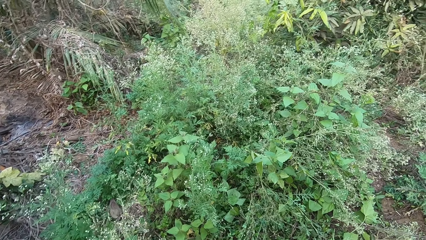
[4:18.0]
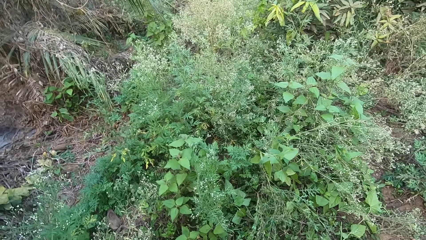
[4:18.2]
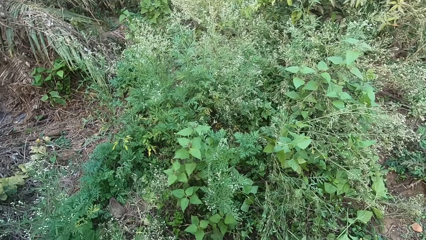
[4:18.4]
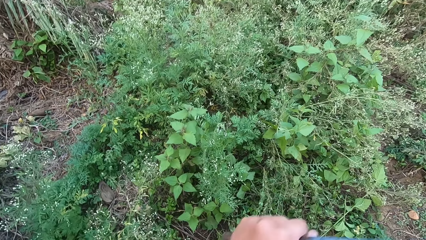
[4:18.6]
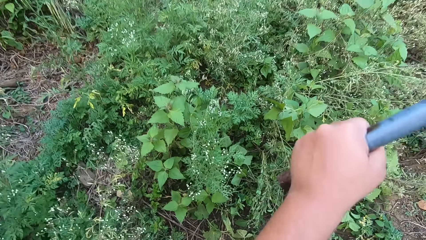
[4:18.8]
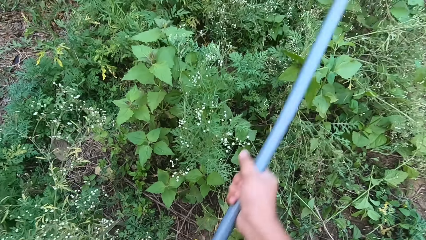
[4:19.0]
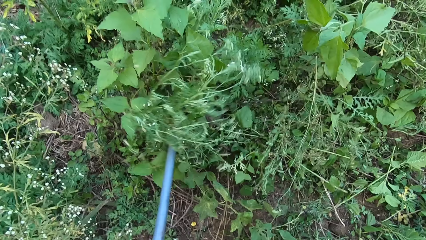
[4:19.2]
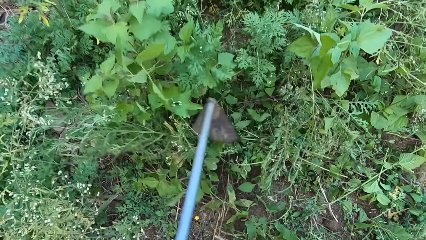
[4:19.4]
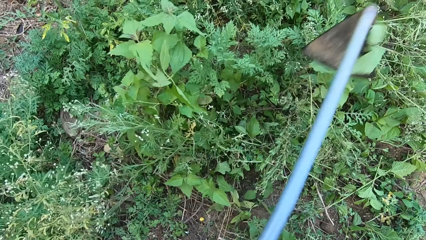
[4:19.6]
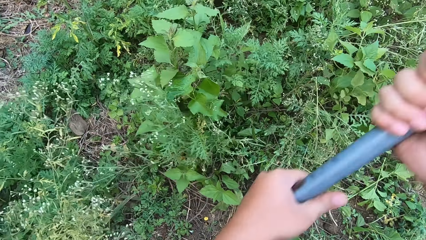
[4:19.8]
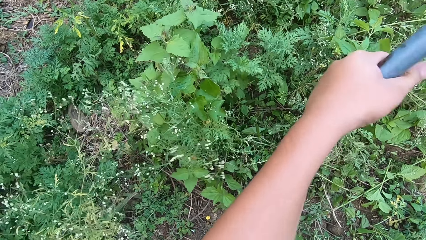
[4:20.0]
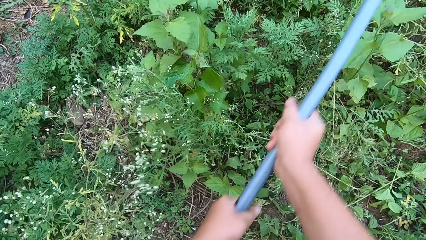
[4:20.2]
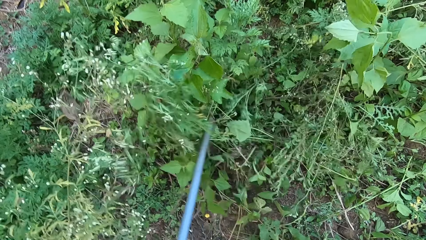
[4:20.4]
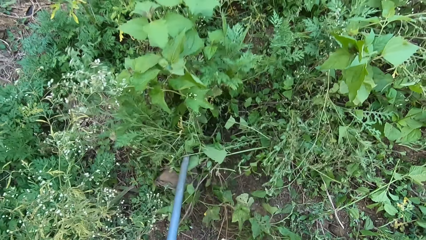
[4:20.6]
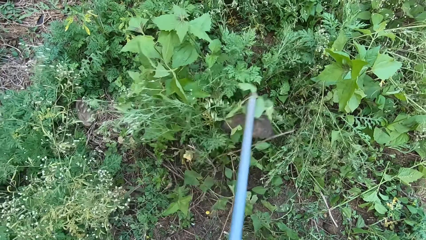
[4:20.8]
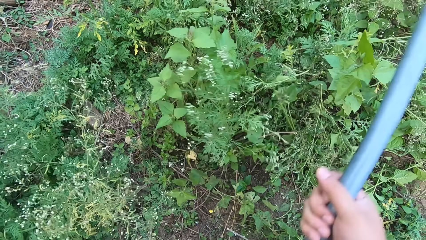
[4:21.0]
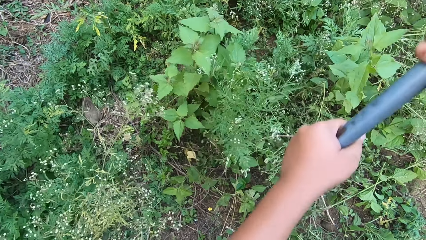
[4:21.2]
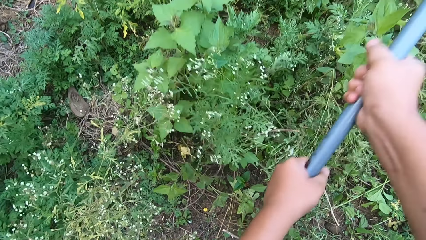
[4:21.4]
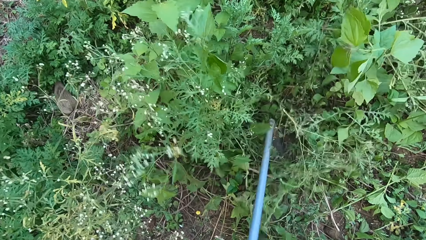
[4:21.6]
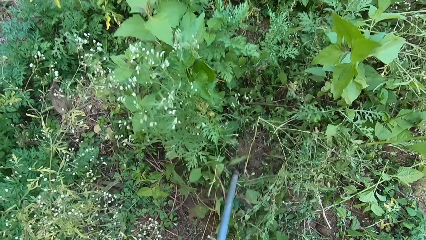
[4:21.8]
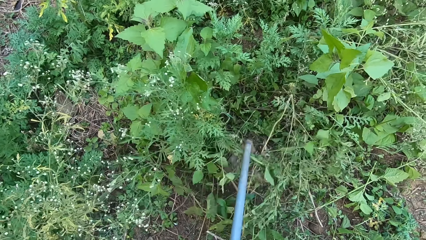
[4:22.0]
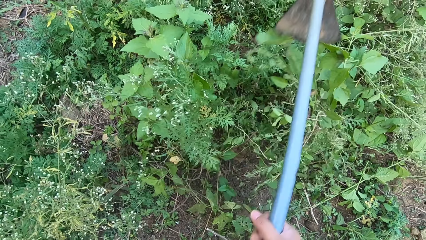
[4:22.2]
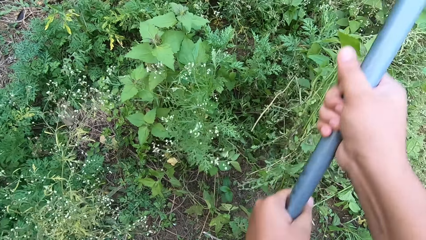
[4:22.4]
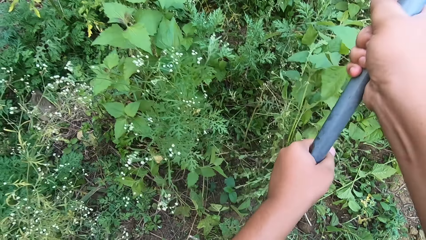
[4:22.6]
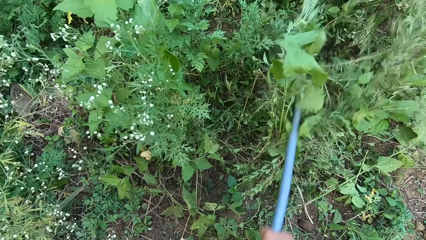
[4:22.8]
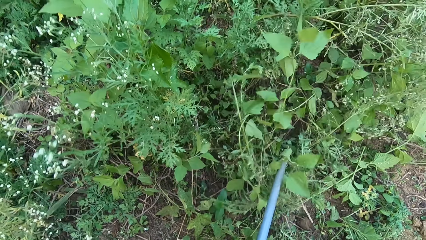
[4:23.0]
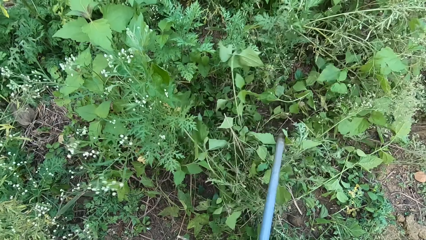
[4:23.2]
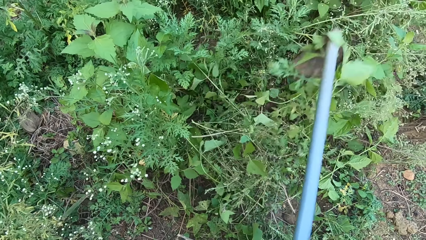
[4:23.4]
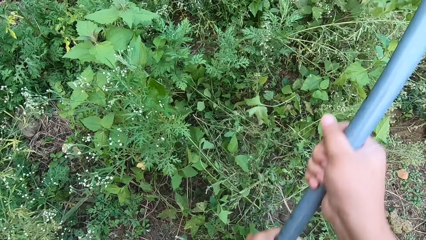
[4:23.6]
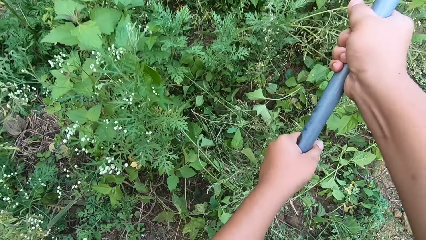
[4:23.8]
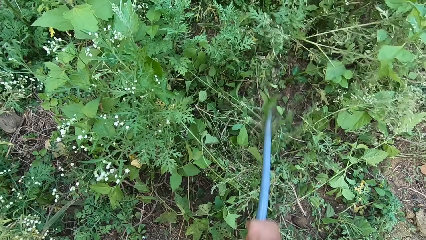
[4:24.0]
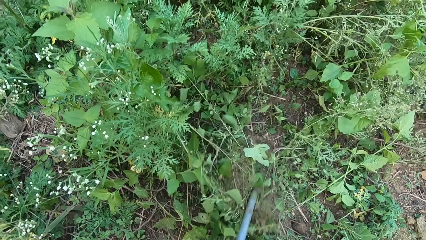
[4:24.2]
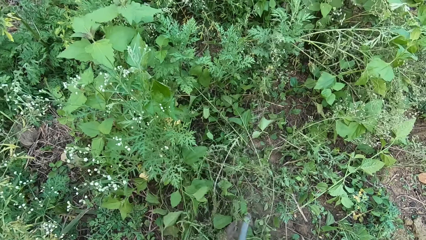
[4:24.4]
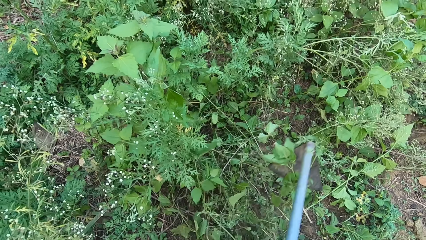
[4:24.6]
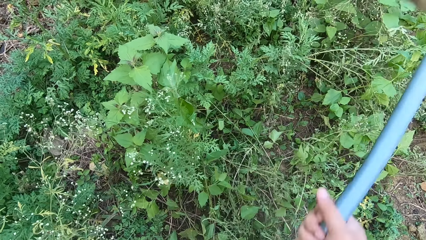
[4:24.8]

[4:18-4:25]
The camera wearer weeds another part of the farm with the hoe in both hands.

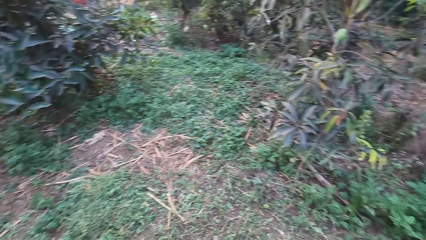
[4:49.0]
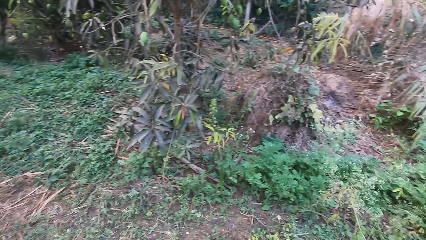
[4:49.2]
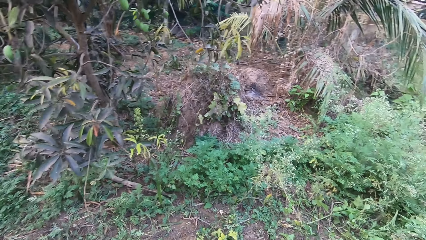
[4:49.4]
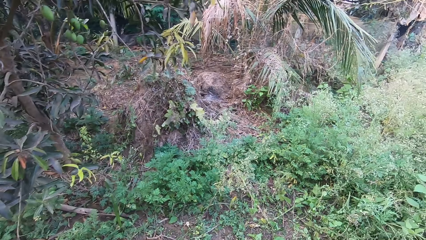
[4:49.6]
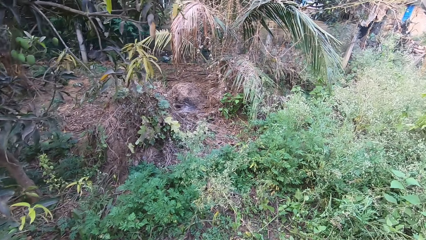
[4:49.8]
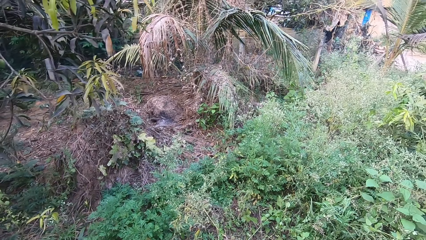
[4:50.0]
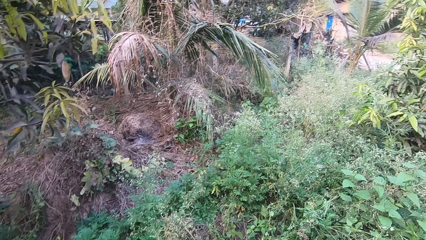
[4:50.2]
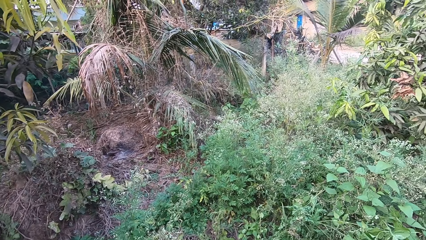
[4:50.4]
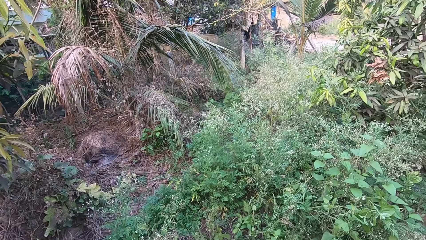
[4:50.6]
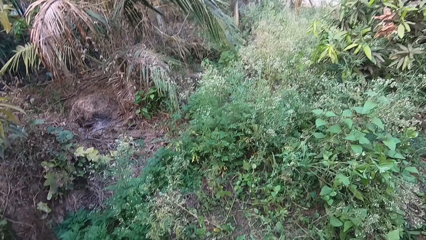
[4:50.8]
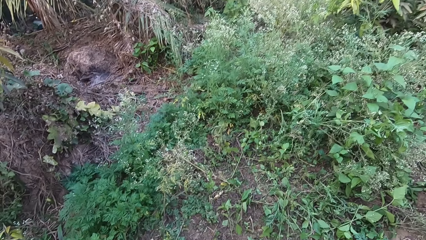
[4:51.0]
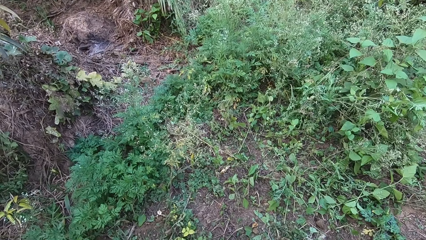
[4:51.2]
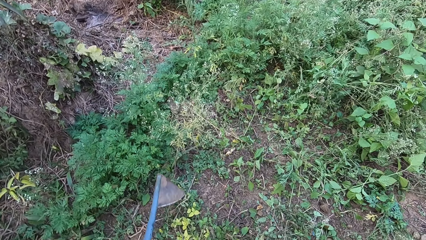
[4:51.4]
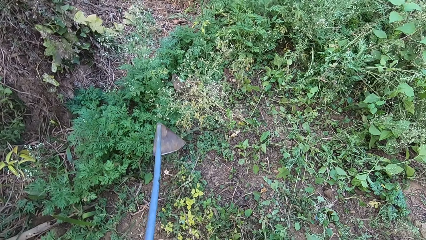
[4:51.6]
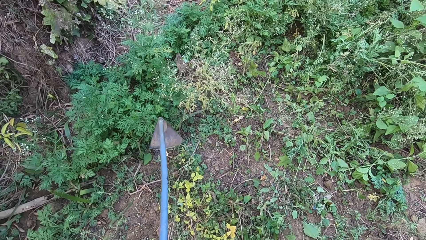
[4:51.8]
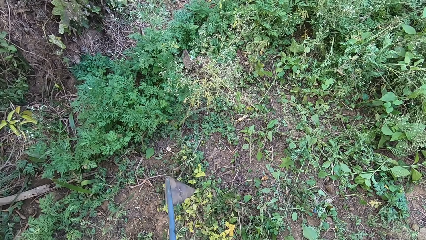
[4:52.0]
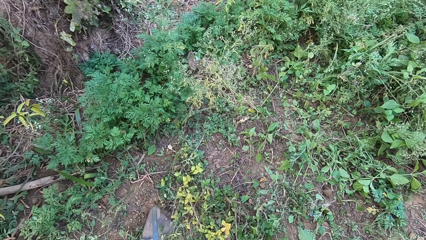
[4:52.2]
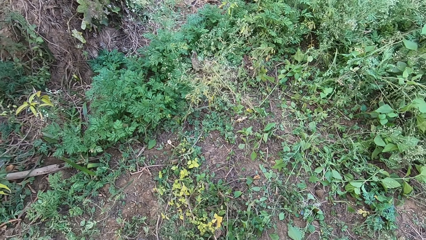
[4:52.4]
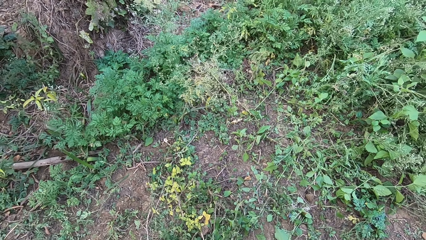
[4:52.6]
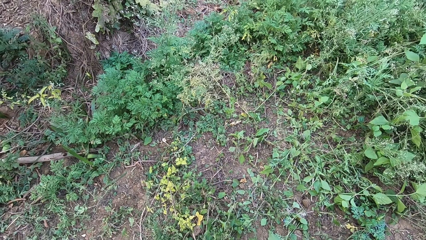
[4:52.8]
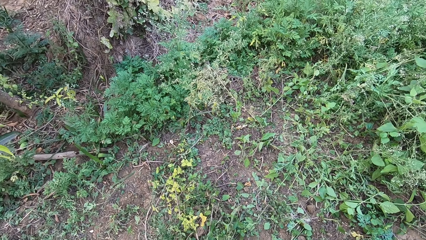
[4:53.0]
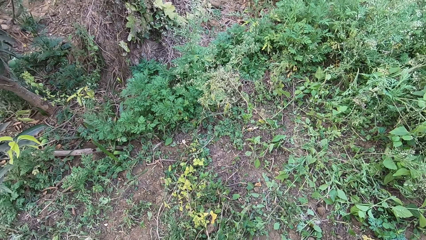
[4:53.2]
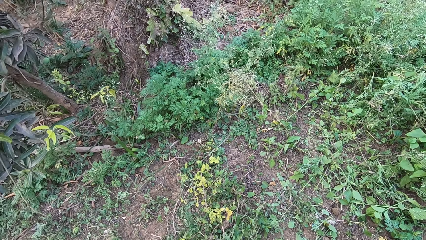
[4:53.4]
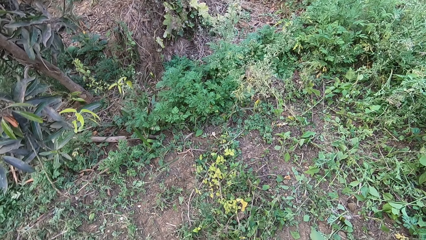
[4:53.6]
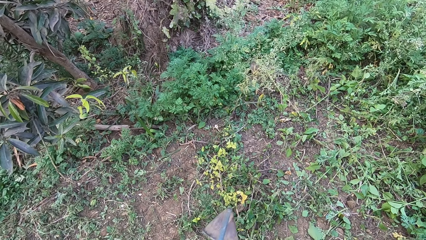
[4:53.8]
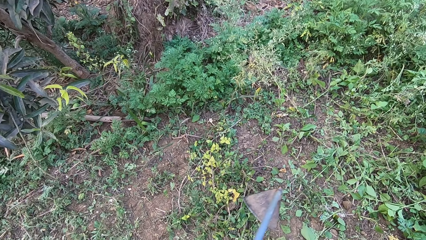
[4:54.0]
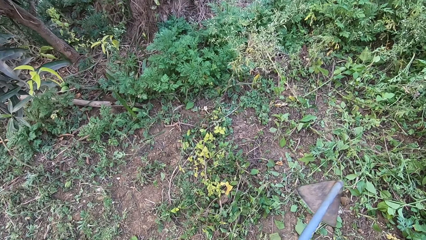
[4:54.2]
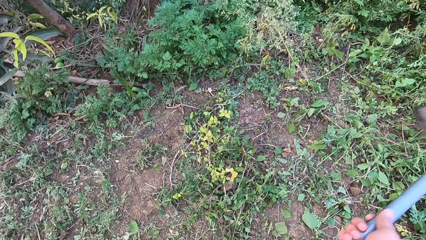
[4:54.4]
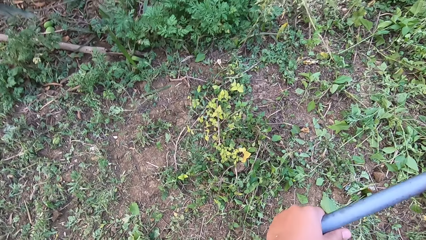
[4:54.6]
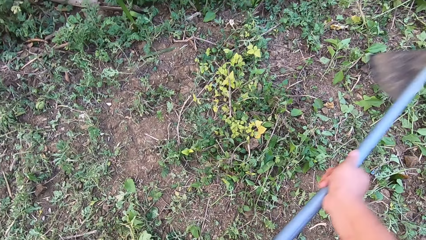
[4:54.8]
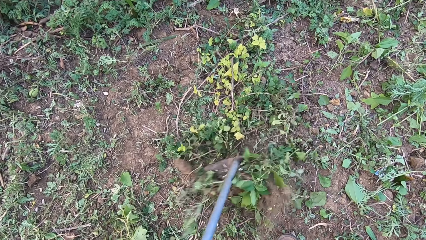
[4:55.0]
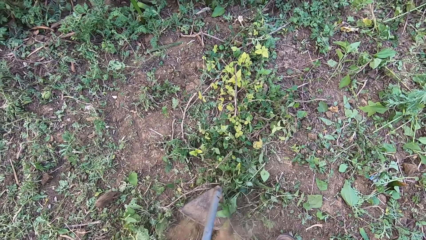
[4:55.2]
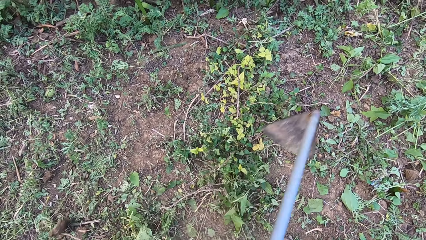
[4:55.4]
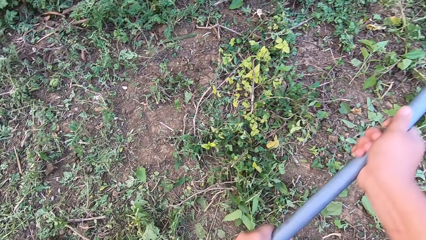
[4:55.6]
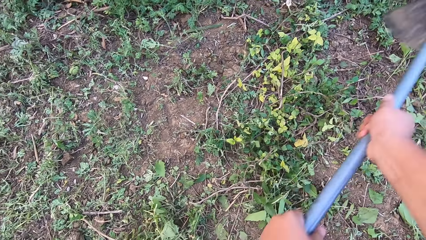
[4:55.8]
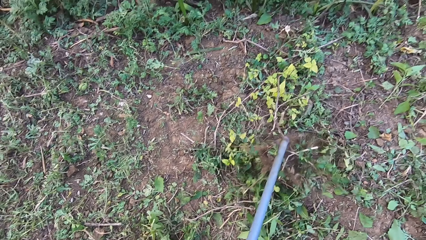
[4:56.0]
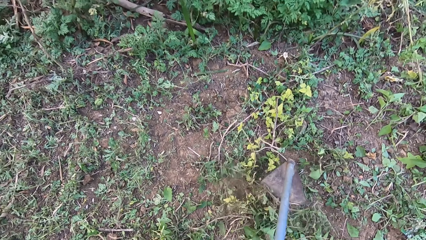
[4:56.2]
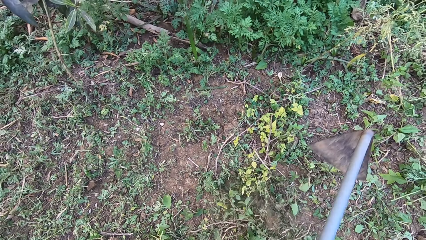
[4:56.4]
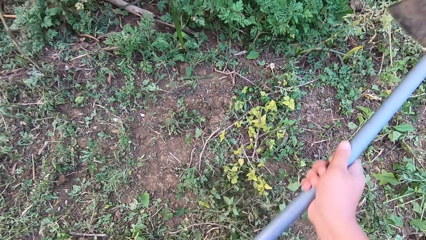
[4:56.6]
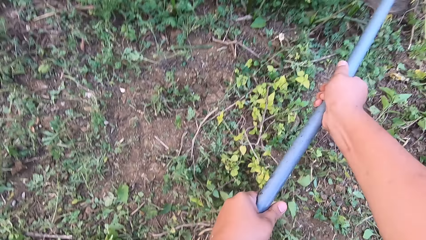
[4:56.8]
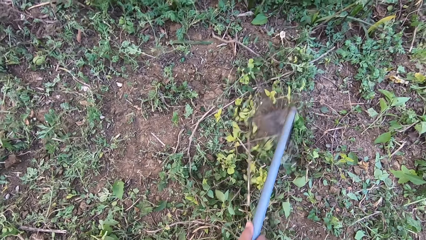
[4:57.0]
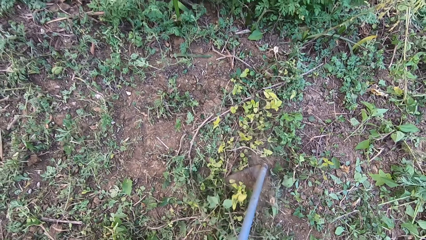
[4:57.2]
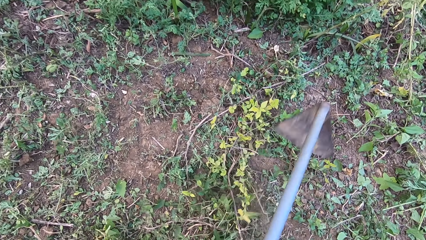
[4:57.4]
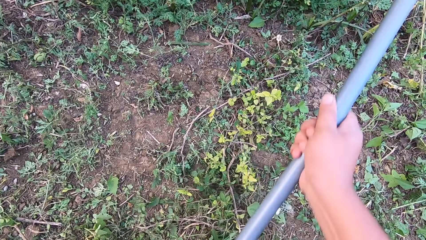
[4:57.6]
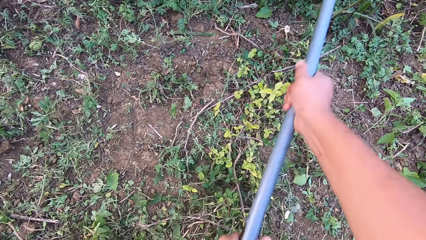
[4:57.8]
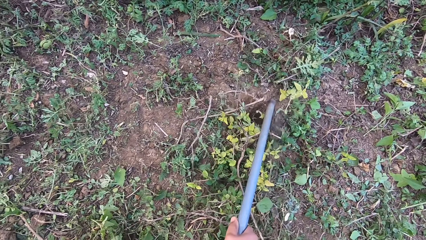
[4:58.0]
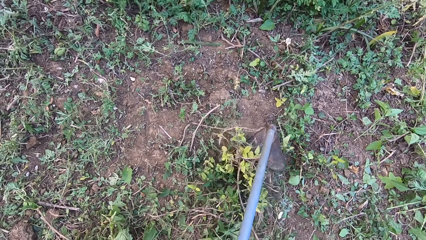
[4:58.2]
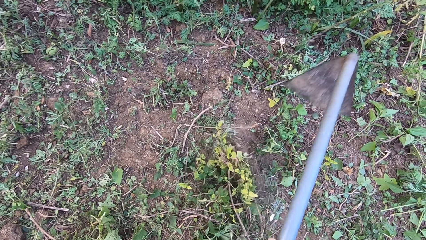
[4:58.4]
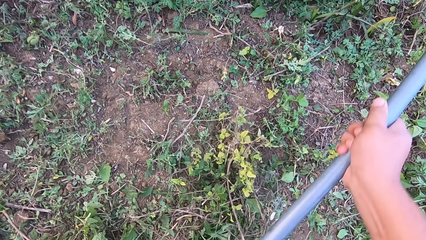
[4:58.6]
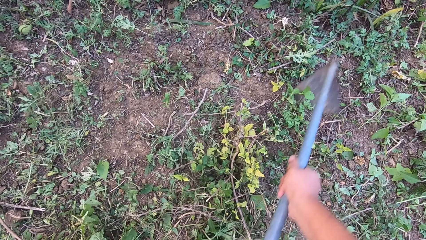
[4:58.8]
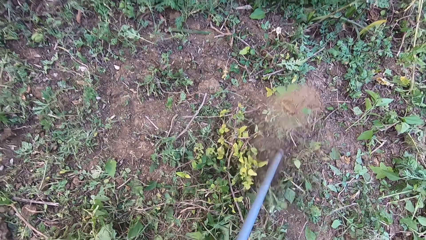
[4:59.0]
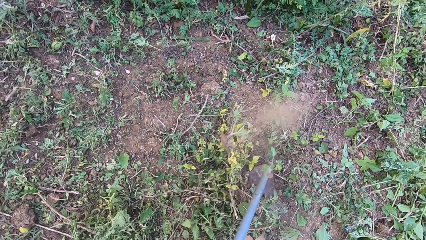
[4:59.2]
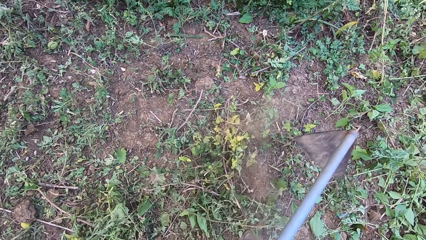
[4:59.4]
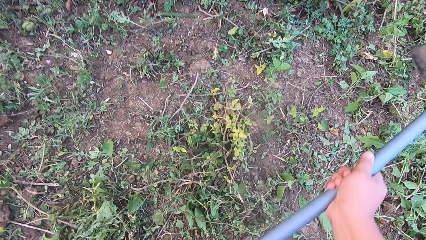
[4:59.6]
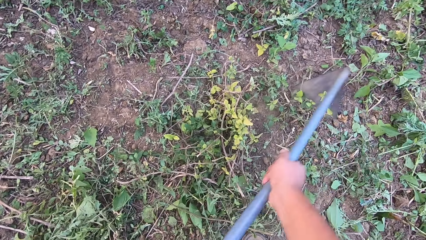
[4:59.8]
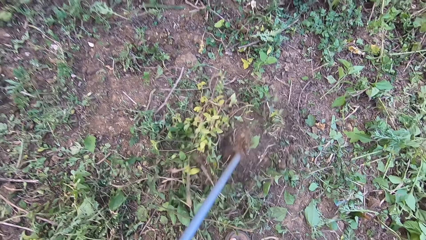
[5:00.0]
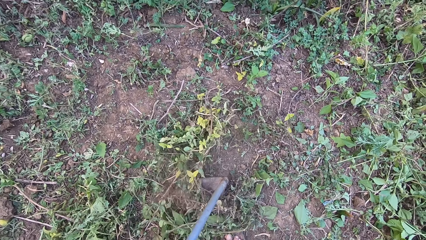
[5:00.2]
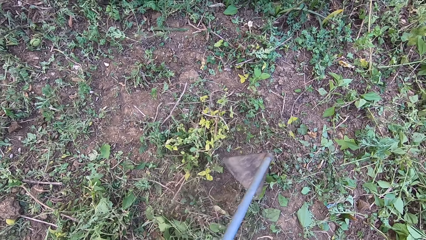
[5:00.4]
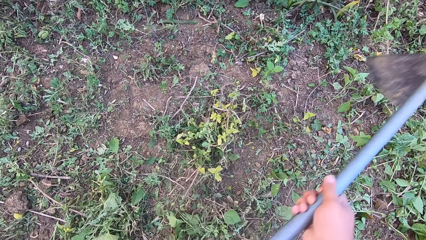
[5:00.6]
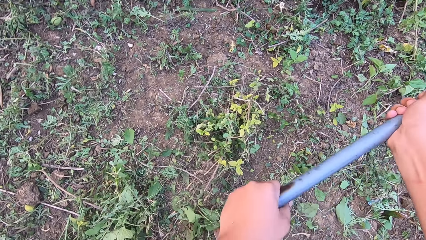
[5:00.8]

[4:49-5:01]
The camera wearer turns around. He hits the hoe in his hands on the ground. He digs out the plants using the hoe. He continues weeding with the hoe in both hands.
